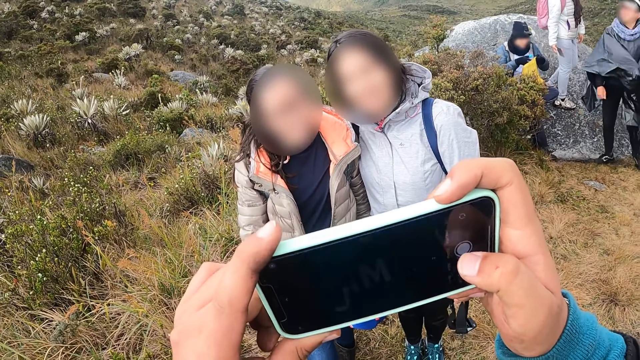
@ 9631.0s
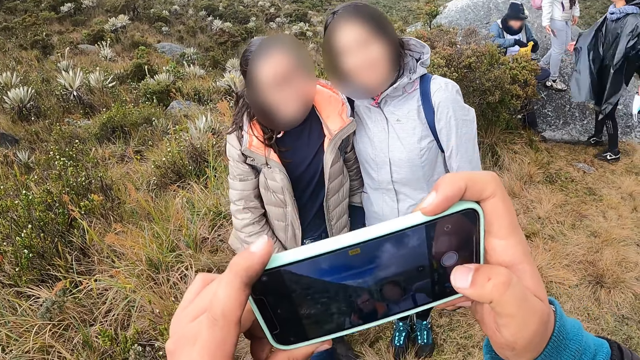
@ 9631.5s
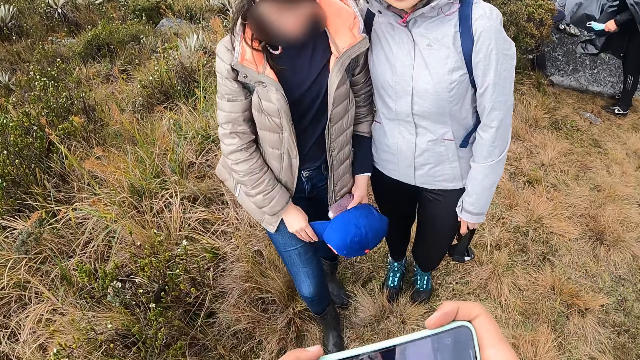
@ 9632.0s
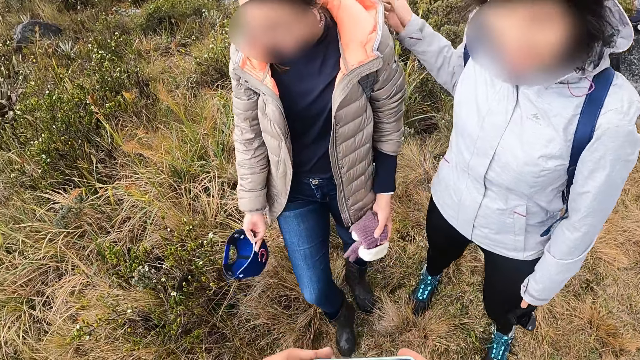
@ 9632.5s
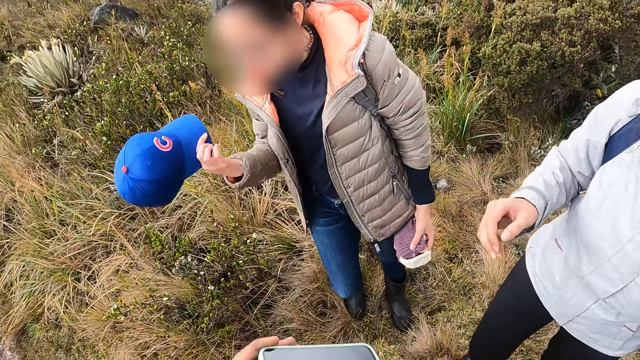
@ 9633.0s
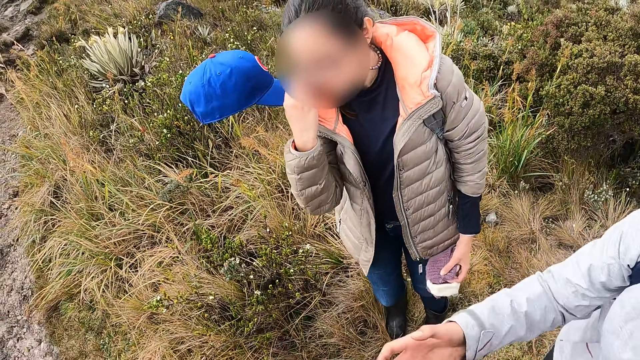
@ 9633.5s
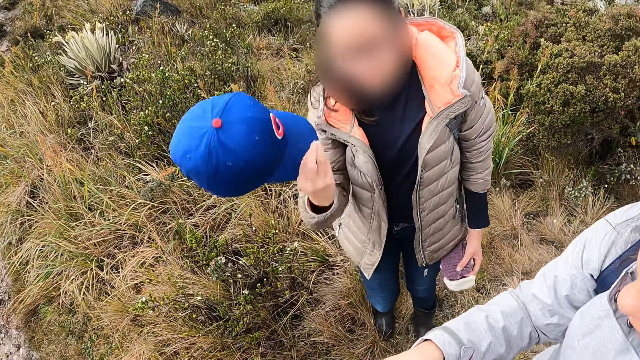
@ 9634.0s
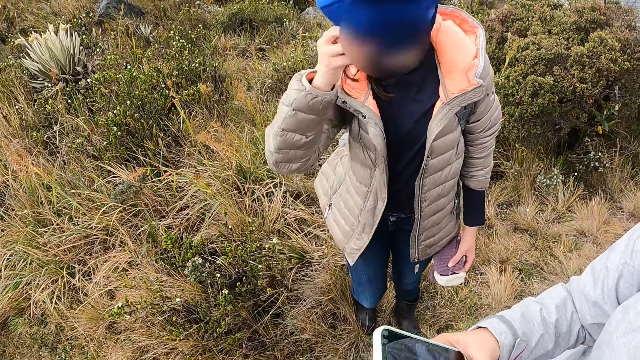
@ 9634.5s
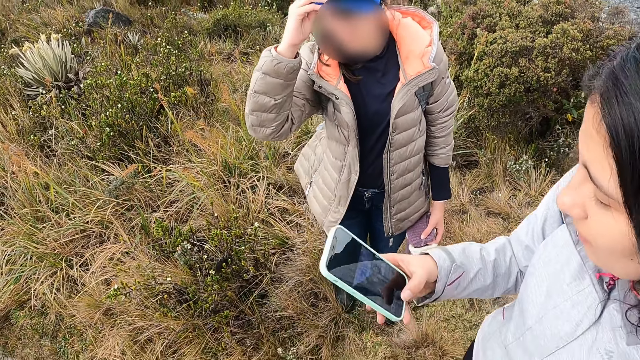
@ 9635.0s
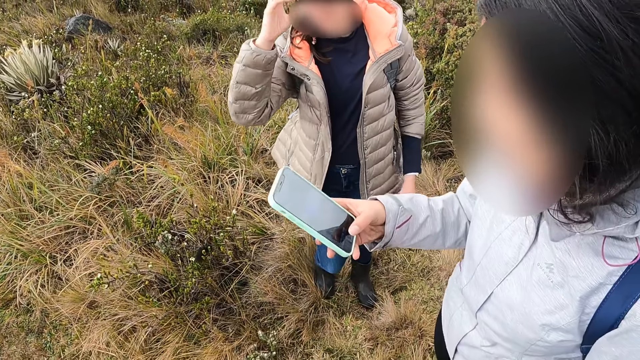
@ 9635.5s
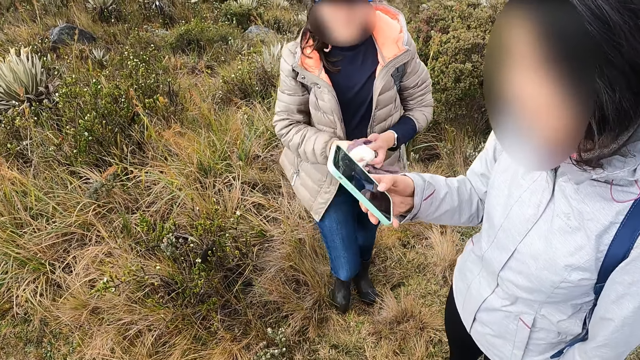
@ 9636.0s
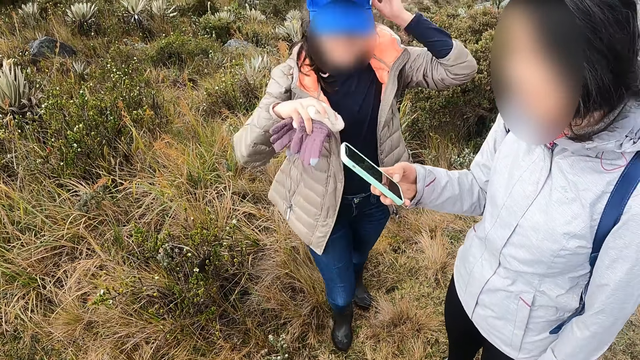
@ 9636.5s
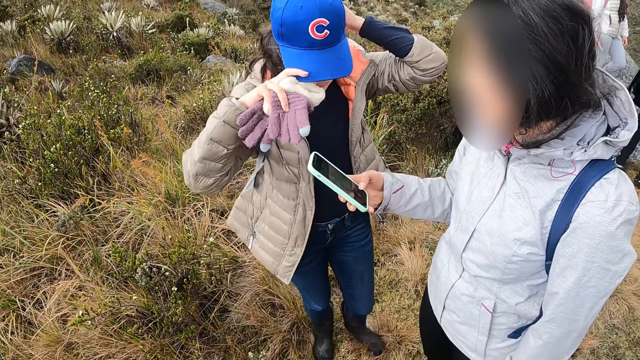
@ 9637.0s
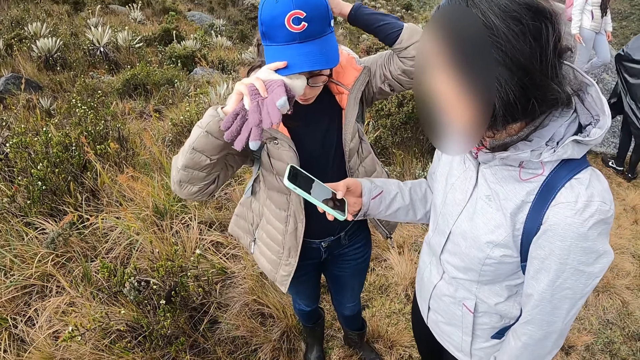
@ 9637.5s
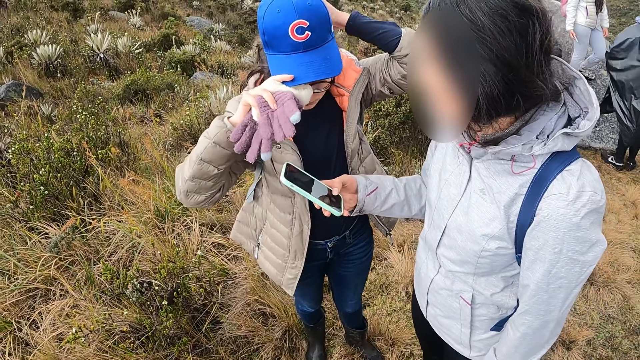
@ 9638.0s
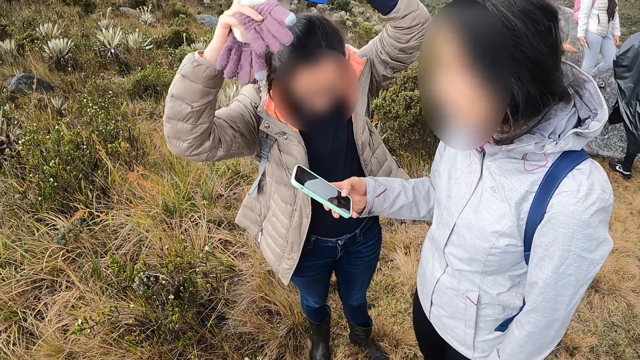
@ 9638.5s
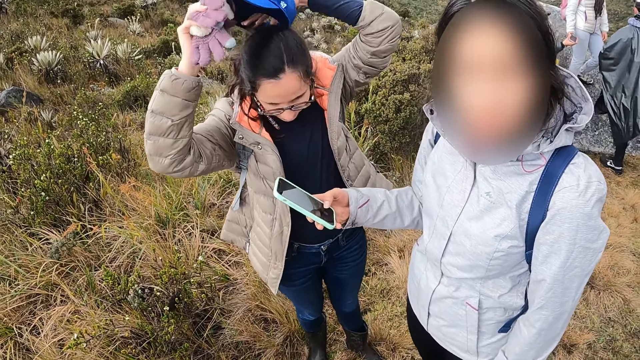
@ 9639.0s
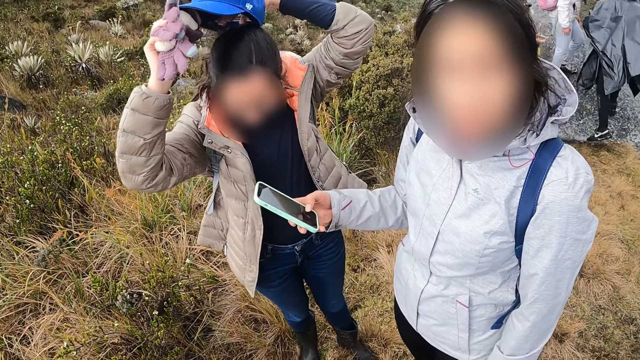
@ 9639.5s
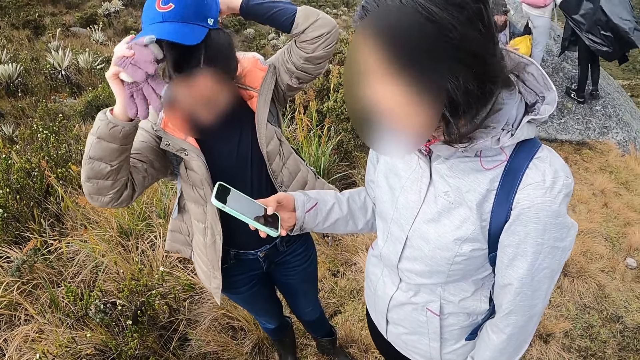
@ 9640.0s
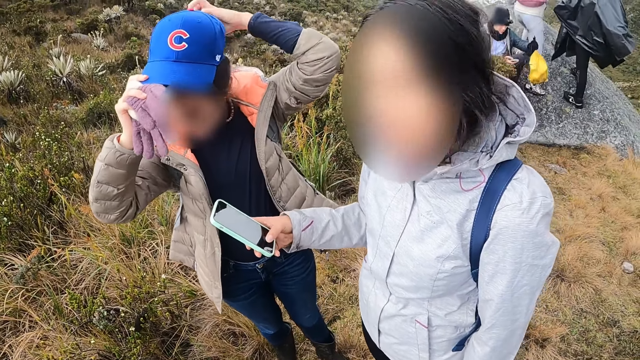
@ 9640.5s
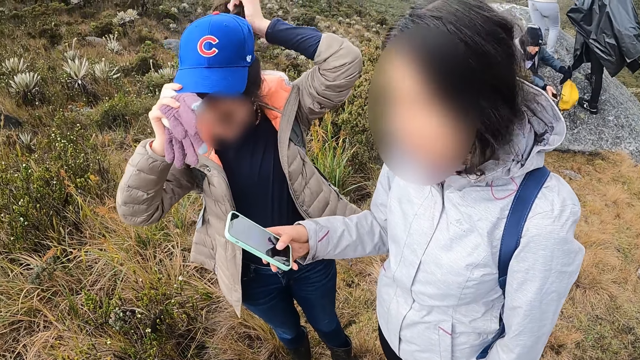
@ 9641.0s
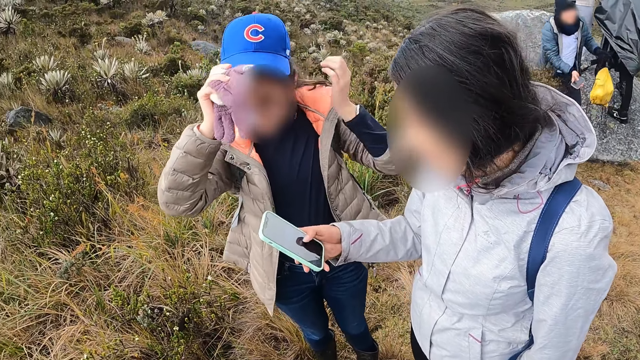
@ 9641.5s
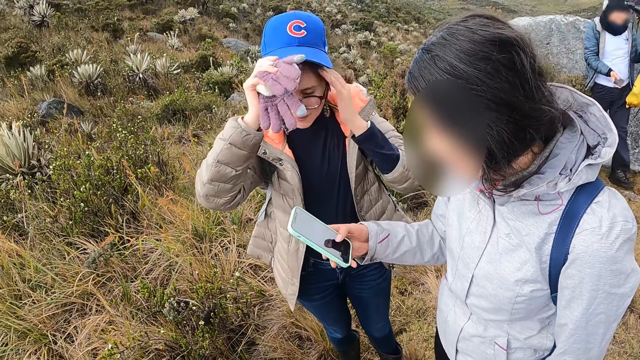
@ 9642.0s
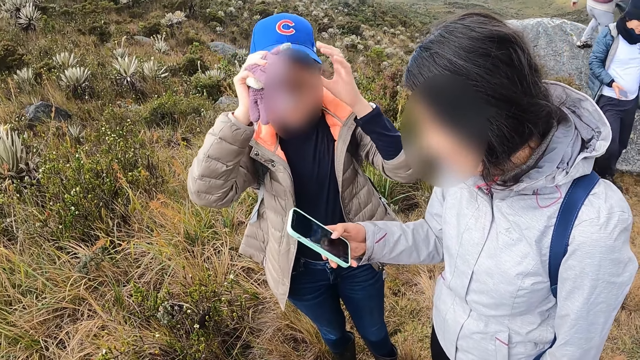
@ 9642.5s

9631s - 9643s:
A person takes the mobile phone from the camera wearer. A woman adjusts her pair of glasses with her right hand. The woman wears the blue cap in her right hand. The person dials the mobile phone. The woman adjusts the blue cap on her head with both hands. Another woman interacts with the camera wearer.

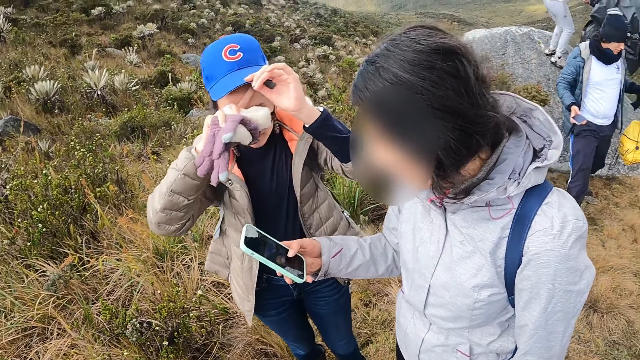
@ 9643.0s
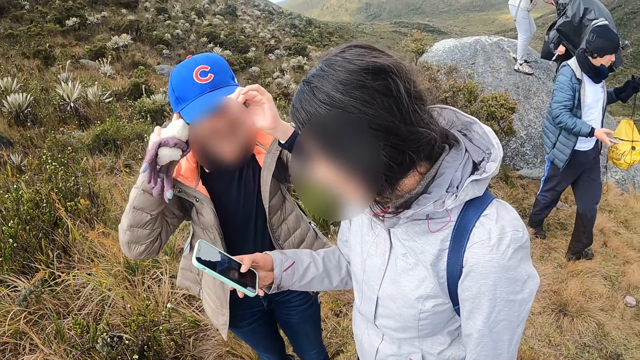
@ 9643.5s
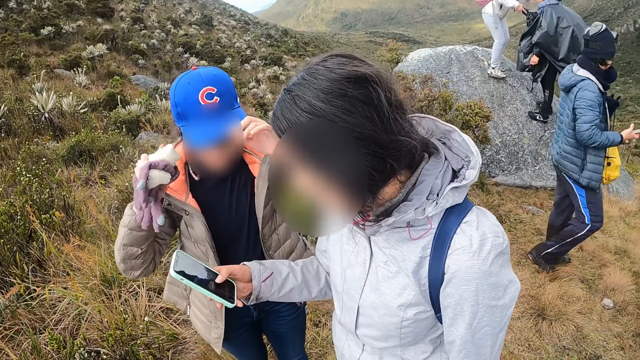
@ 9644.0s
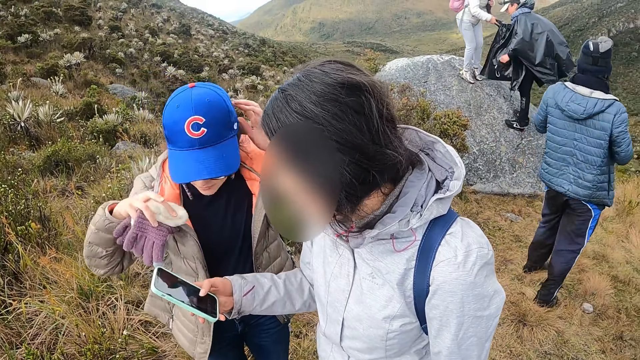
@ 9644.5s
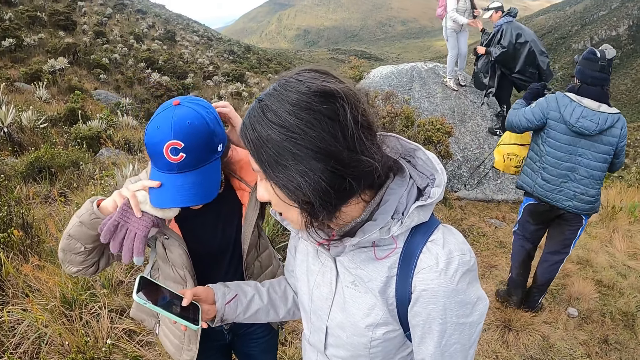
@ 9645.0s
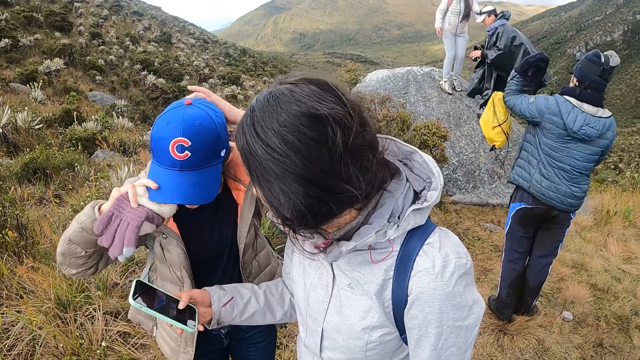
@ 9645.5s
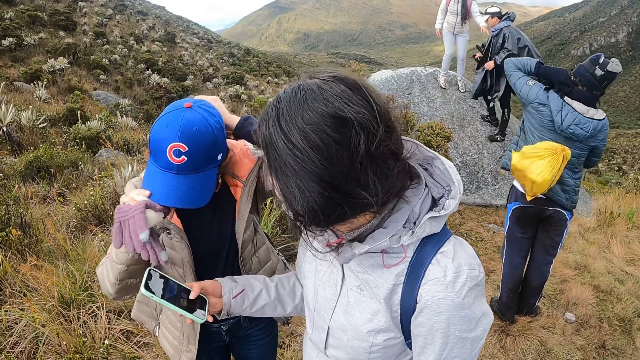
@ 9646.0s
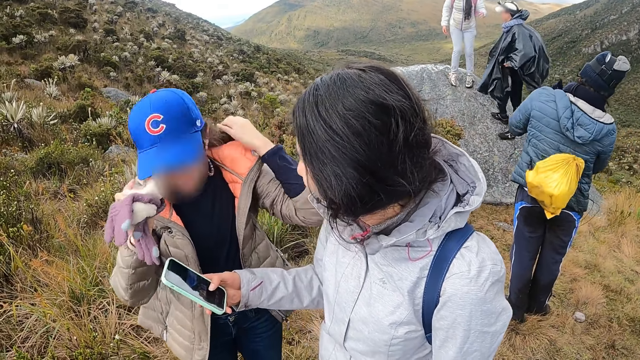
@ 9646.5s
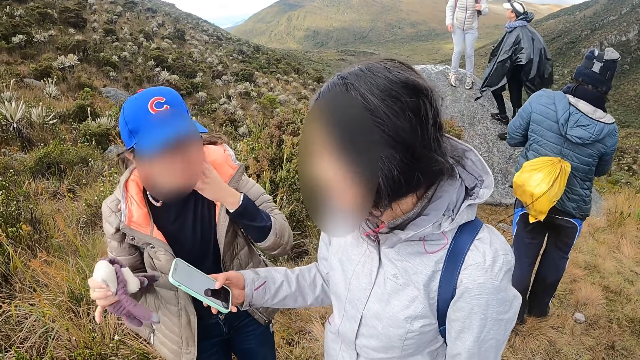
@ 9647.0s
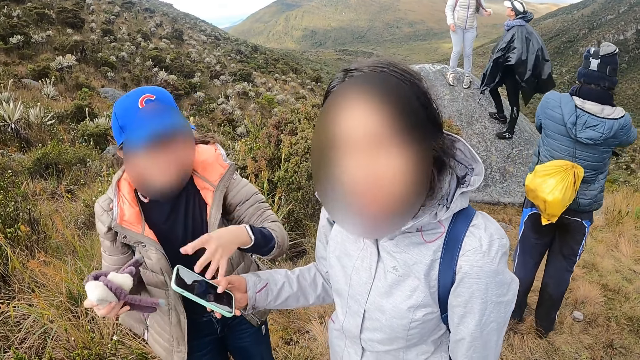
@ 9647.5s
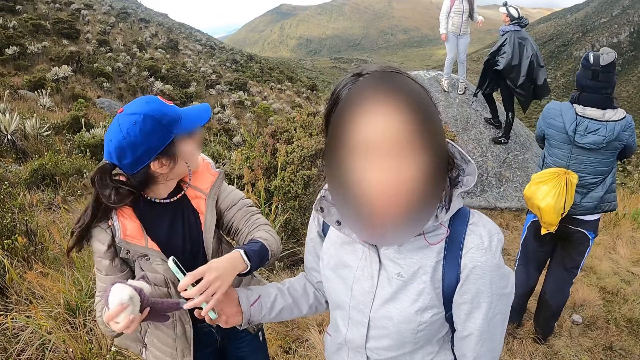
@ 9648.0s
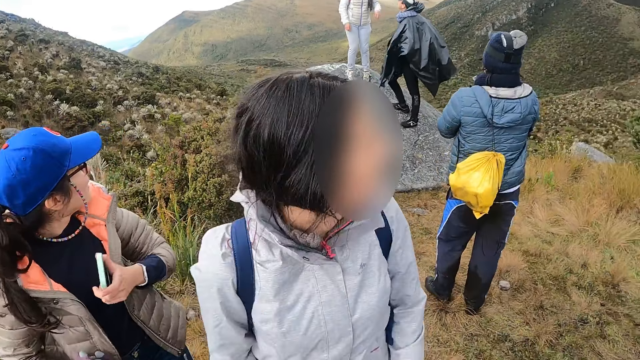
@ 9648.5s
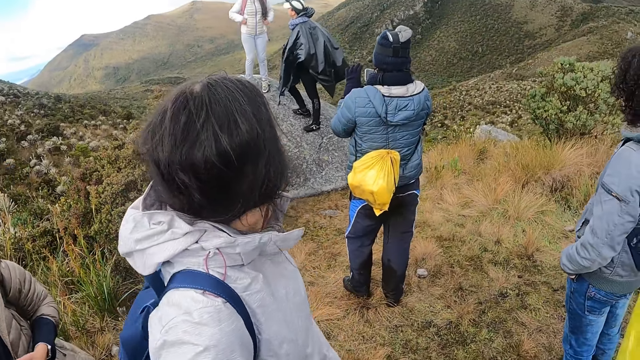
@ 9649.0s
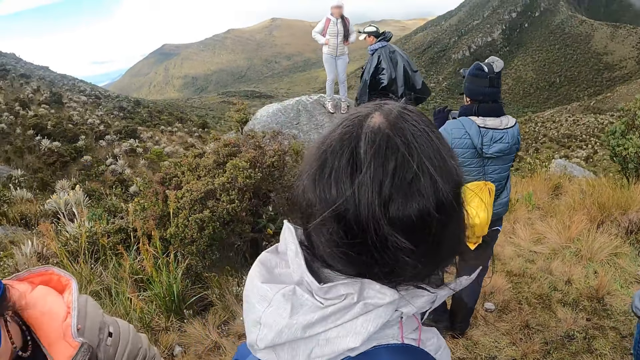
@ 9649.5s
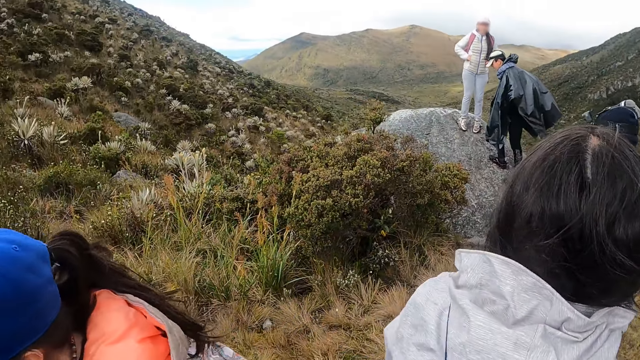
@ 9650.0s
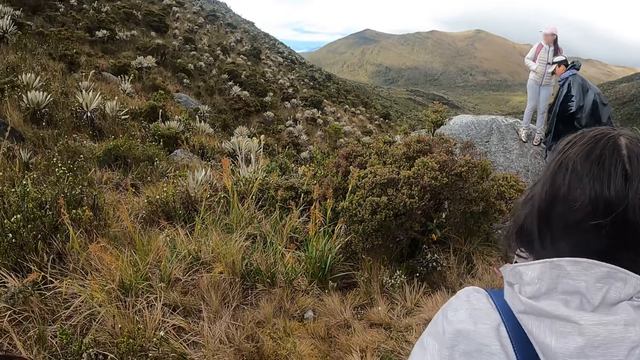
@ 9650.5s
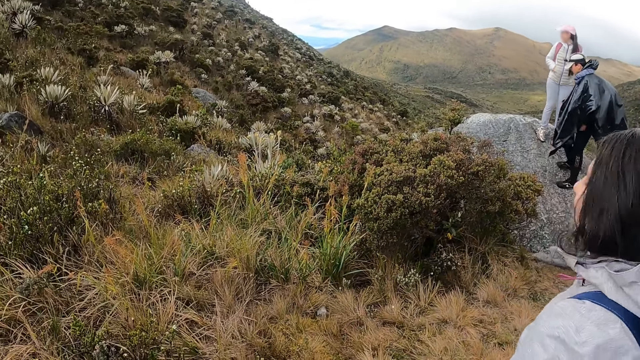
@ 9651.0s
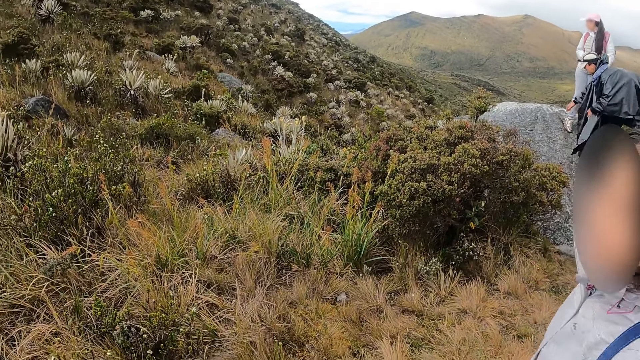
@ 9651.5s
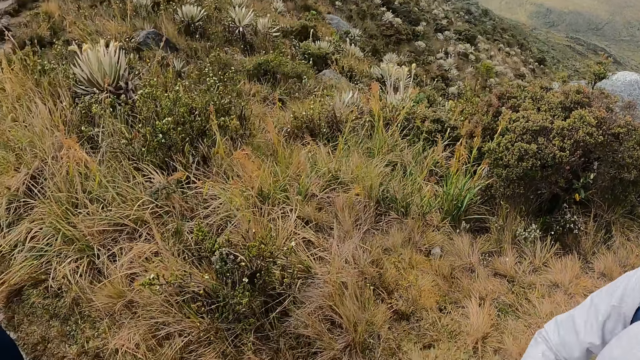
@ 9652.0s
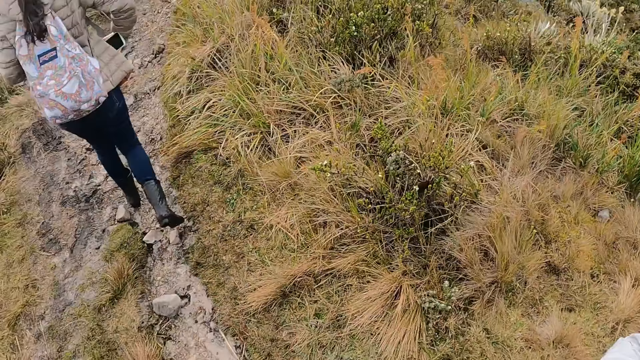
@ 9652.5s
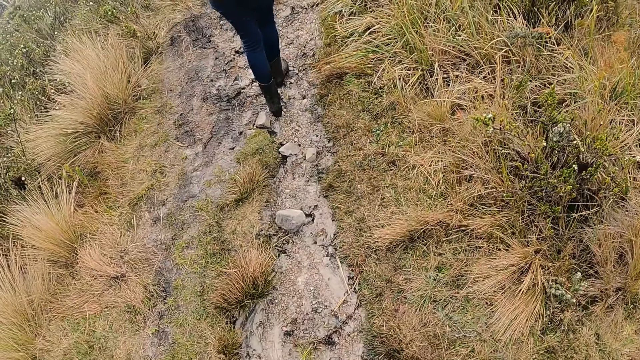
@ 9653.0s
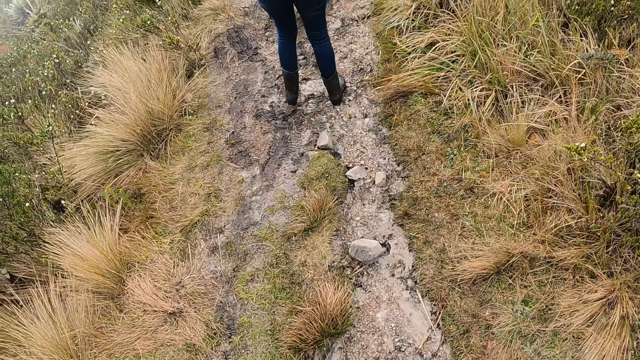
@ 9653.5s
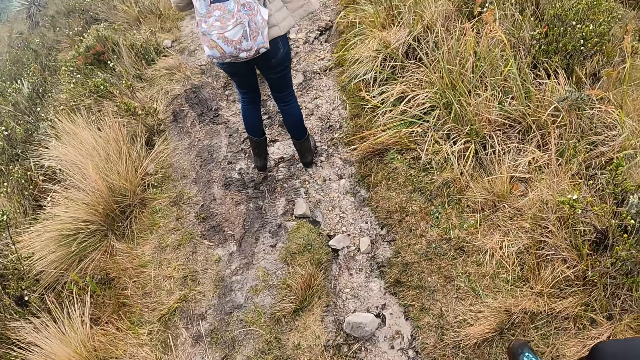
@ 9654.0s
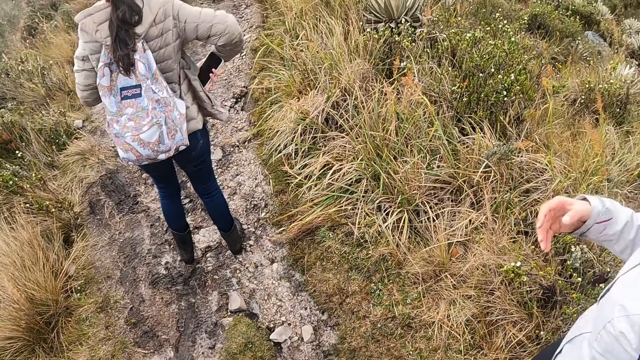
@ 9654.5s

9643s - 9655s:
The woman collects the mobile phone from another woman with her left hand. The camera wearer looks around. They walk up the hill along the hill trail.
